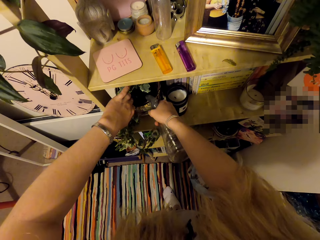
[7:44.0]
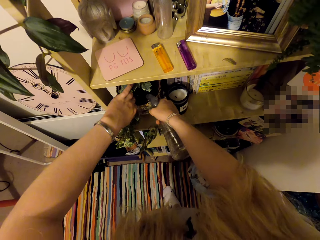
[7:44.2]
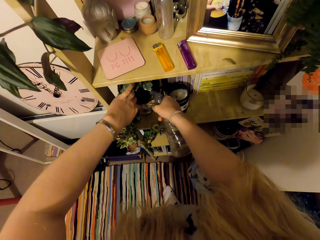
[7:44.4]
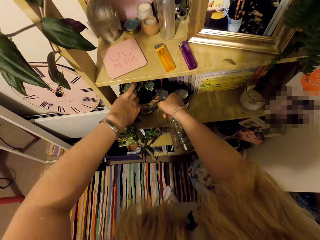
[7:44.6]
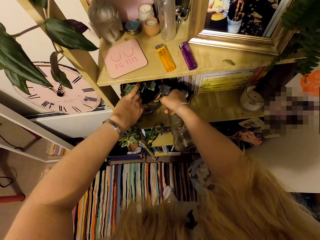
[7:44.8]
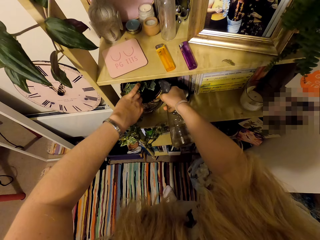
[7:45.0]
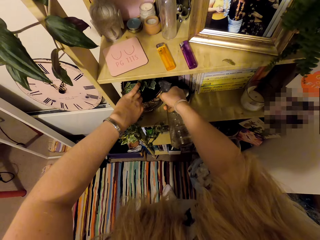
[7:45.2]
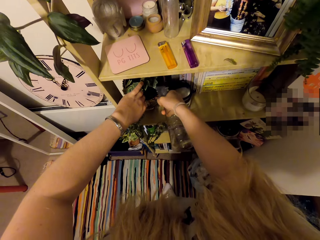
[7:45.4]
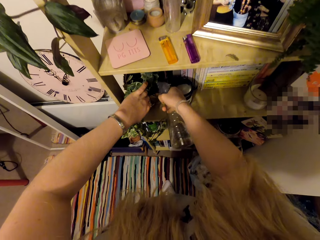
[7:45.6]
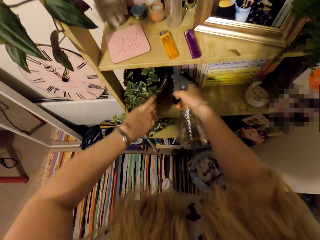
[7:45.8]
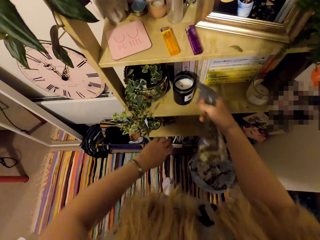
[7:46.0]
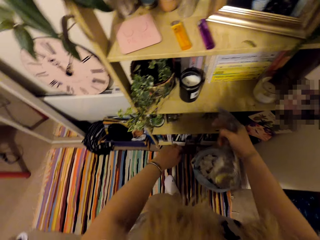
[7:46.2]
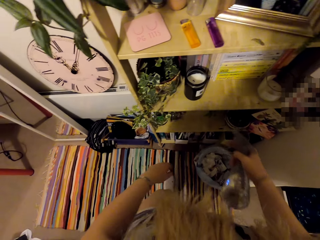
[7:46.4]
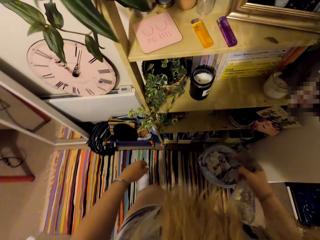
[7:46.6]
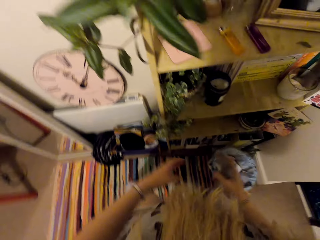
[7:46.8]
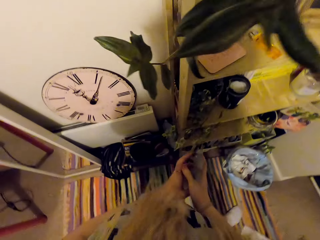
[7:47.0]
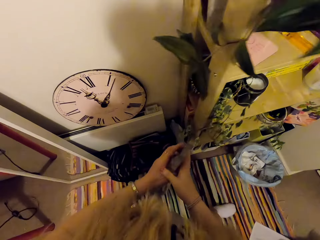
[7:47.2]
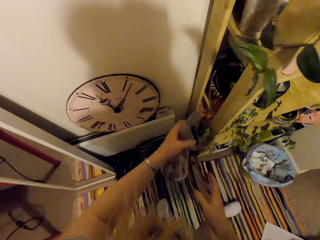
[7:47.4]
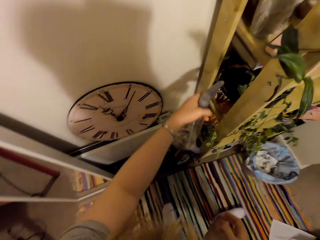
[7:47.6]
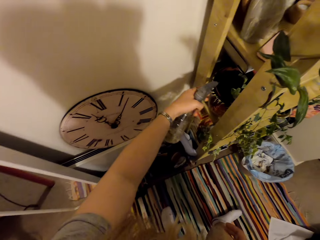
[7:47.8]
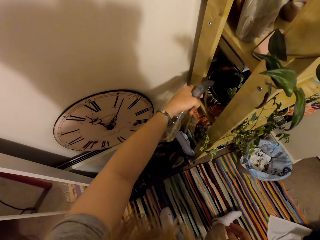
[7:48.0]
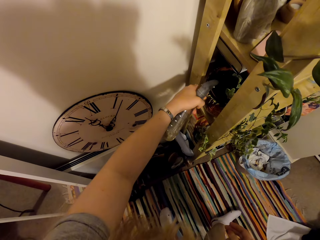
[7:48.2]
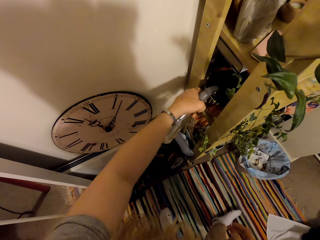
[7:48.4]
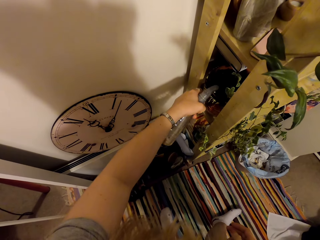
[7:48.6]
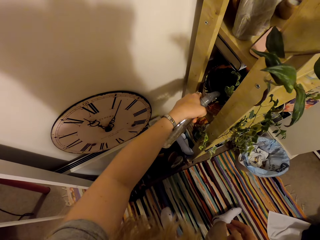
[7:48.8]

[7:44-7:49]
The camera wearer walks towards the cupboard.

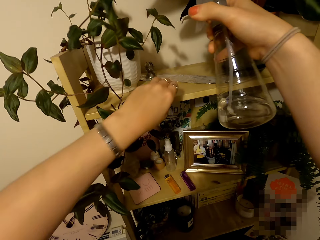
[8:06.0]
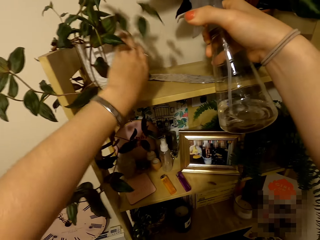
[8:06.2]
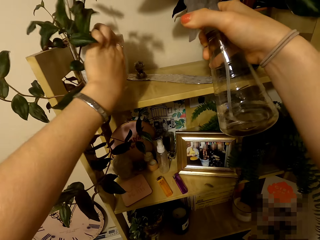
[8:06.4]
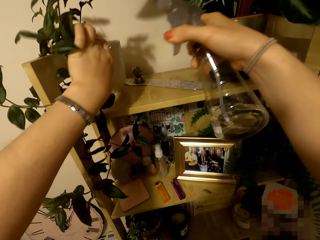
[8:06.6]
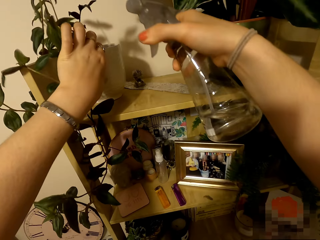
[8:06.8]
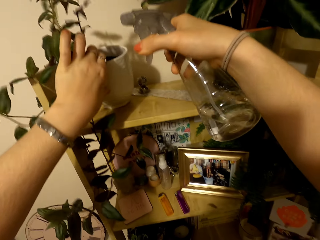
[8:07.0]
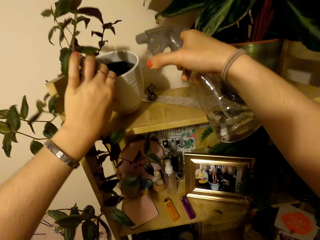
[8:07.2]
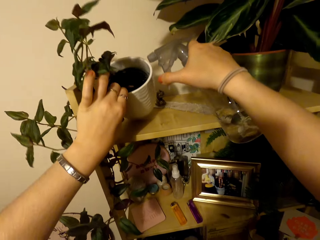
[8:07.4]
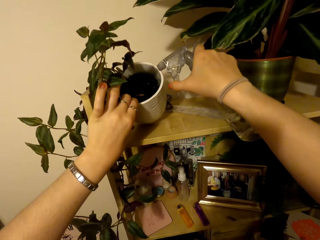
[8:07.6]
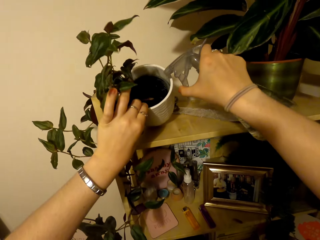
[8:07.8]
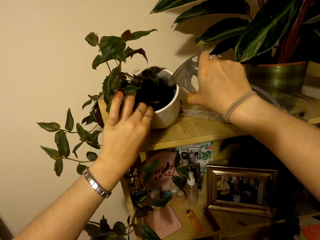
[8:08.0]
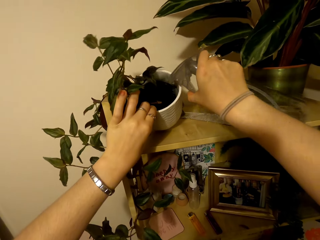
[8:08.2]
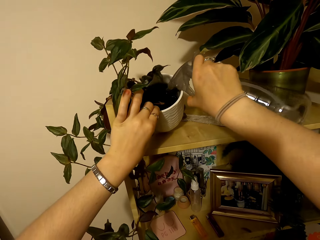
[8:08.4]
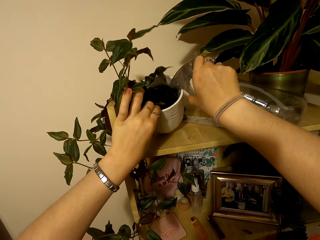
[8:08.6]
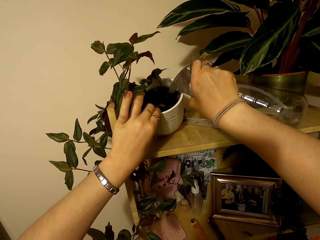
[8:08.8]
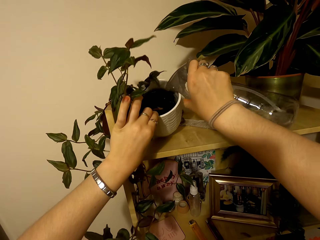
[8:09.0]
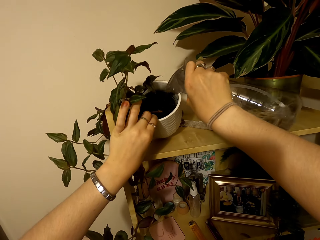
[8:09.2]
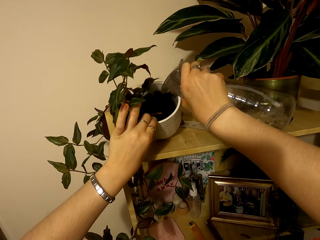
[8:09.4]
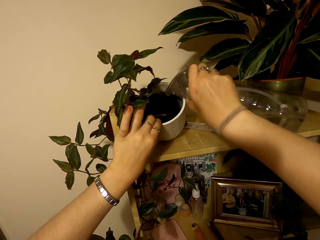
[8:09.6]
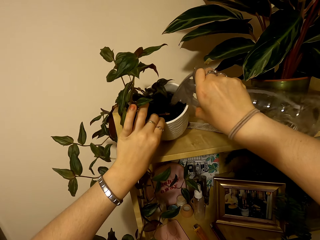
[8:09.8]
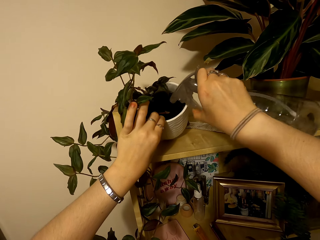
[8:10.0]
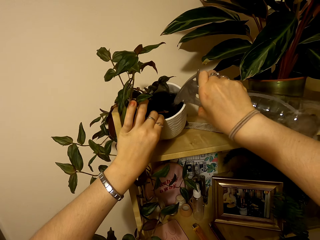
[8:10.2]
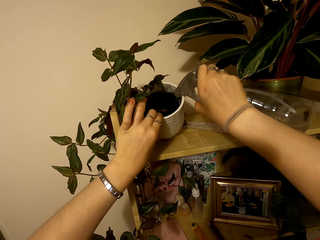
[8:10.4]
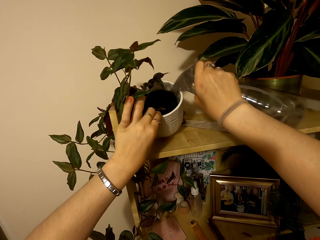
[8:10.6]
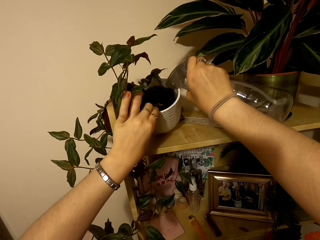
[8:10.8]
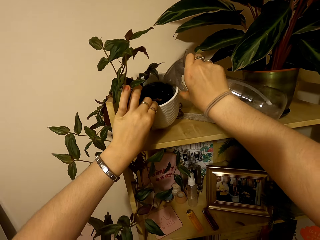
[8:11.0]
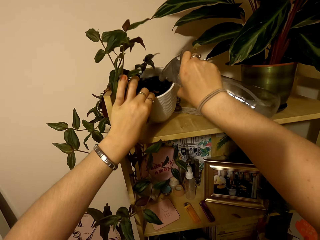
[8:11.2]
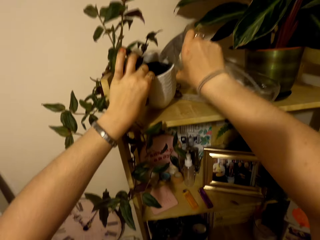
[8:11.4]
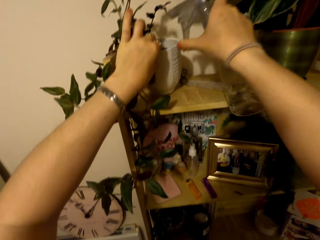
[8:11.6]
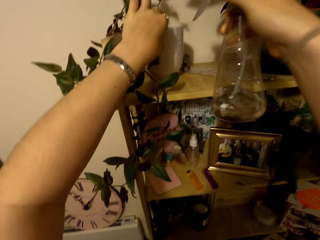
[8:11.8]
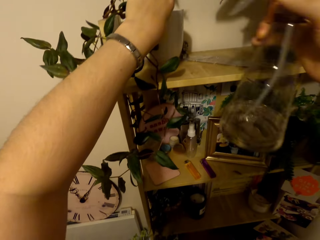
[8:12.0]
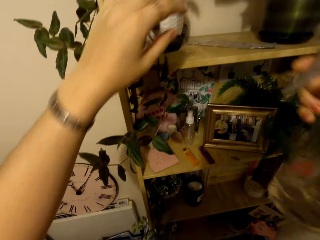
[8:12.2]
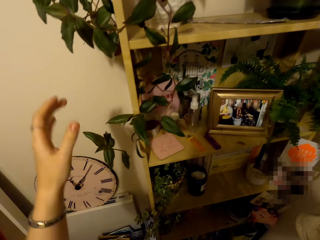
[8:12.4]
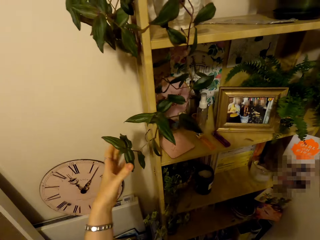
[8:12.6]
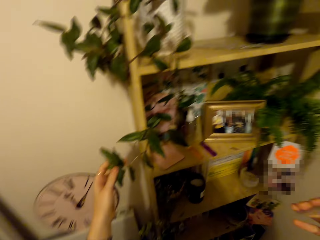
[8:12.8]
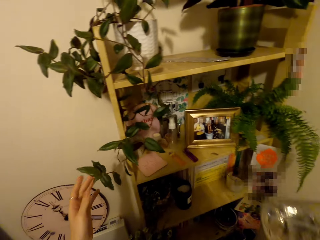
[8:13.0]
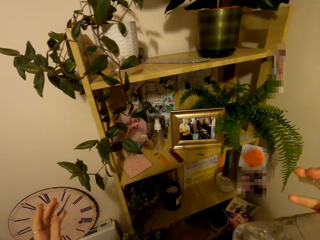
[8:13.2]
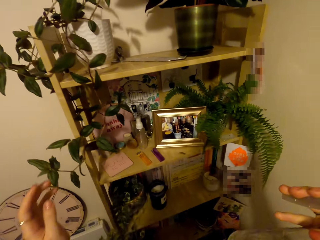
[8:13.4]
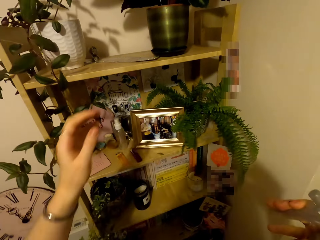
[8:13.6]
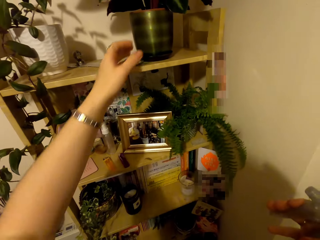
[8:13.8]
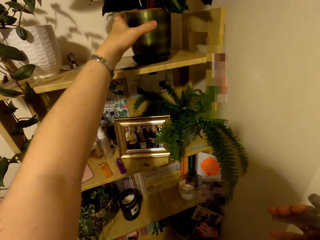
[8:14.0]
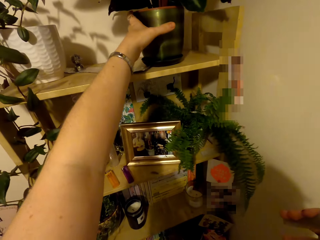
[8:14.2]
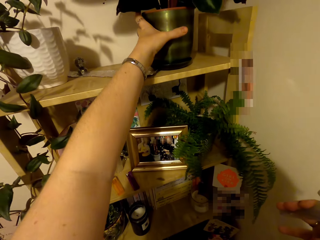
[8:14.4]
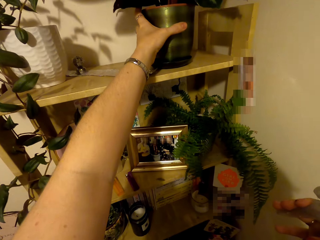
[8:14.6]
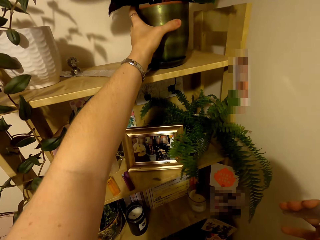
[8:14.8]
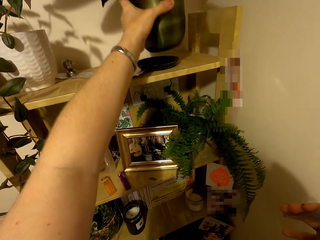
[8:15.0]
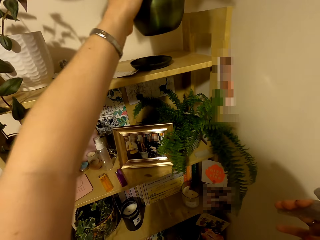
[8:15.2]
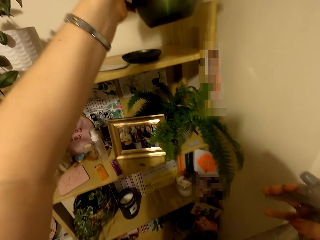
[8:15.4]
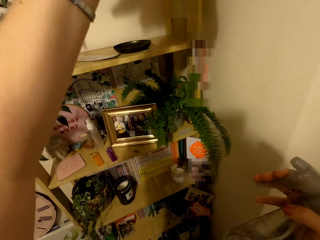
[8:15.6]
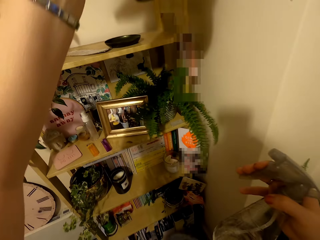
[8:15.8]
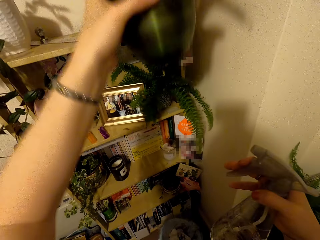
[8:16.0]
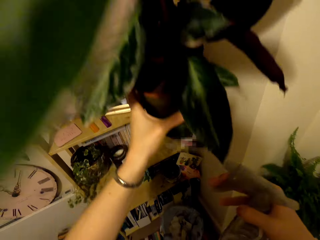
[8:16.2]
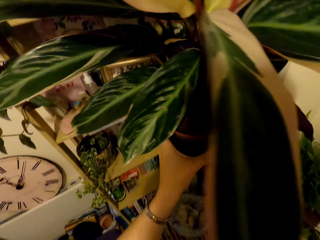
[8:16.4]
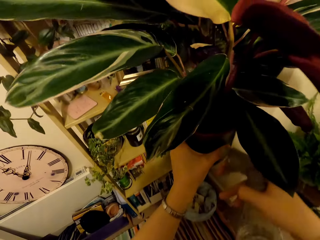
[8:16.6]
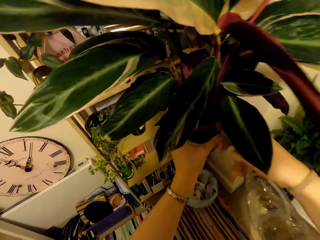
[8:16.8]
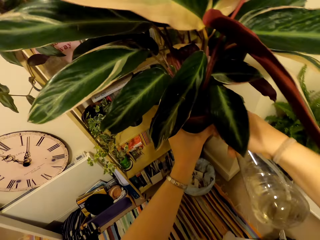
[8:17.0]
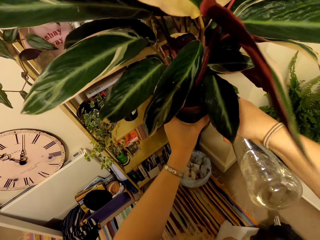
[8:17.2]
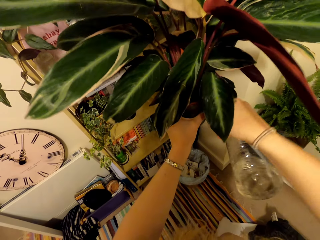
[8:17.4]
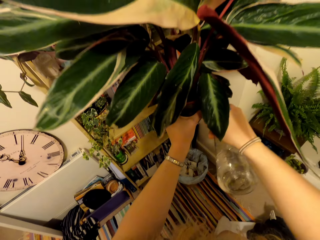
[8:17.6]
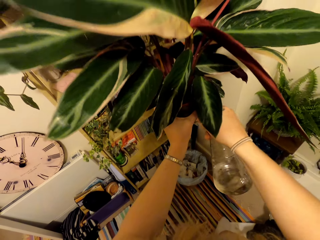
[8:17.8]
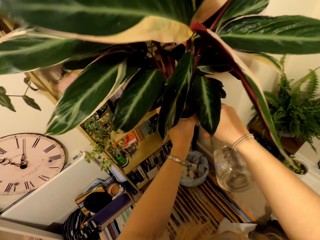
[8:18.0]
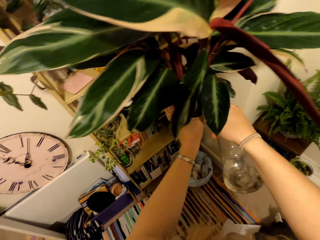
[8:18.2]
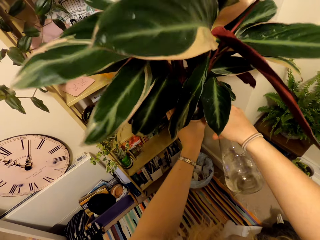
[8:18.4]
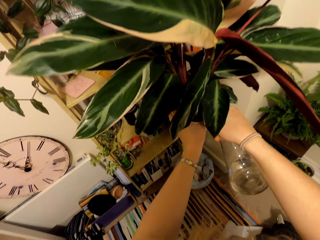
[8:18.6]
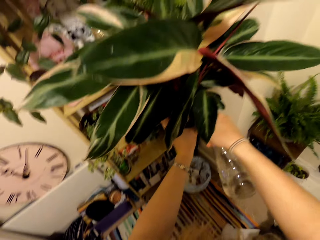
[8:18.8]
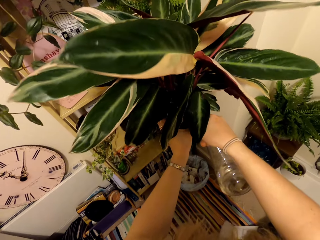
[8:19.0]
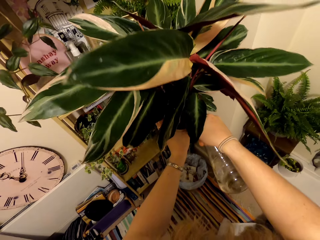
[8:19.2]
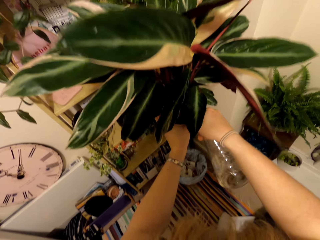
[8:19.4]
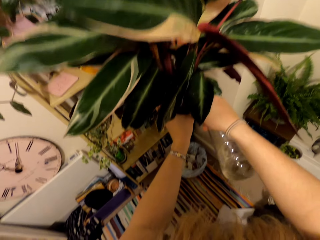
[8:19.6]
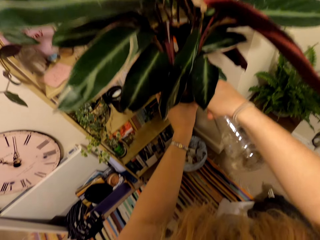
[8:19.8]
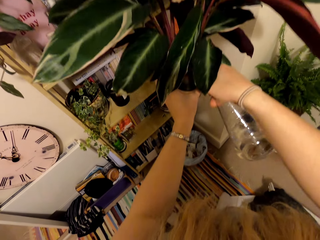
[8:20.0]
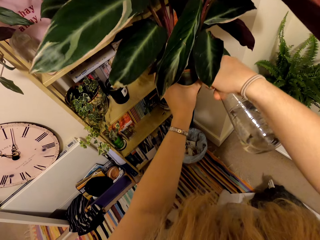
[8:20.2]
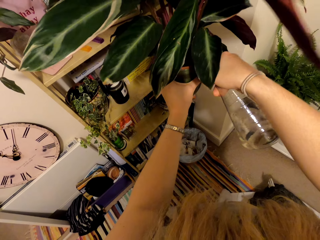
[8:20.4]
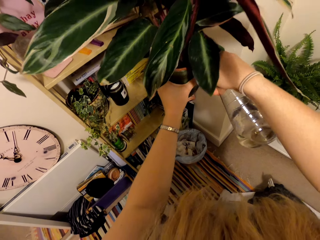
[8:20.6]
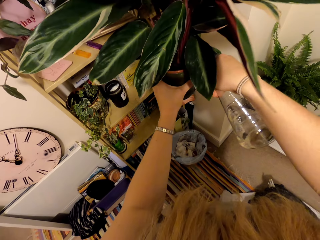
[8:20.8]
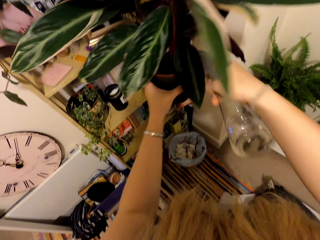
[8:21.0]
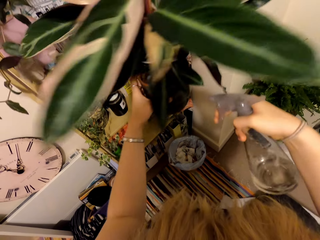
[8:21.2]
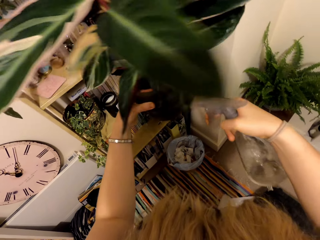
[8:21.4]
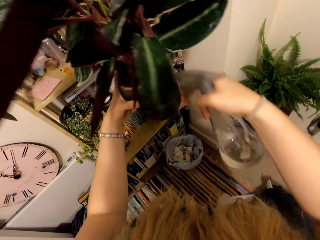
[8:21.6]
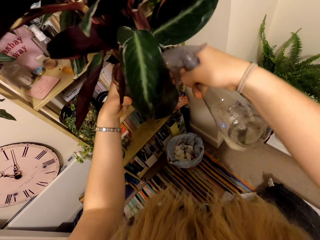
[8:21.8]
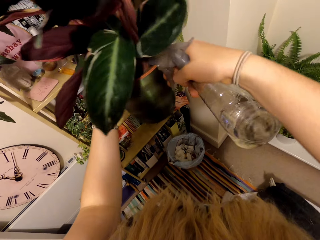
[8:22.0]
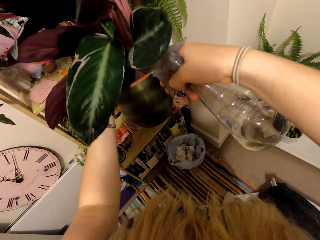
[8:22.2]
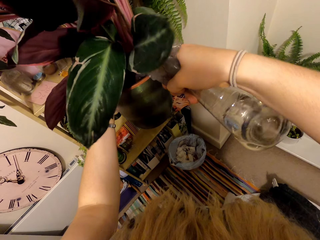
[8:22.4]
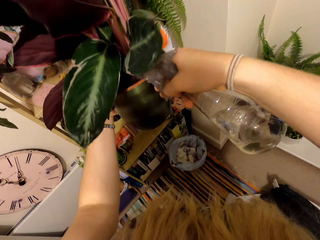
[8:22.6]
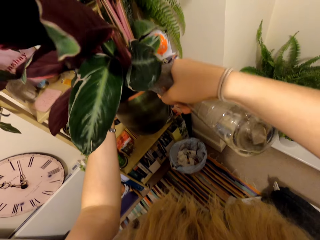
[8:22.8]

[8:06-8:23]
The camera wearer talks to someone. They take a plant from the shelf. They talk to someone. They water the plants with a spray bottle.
